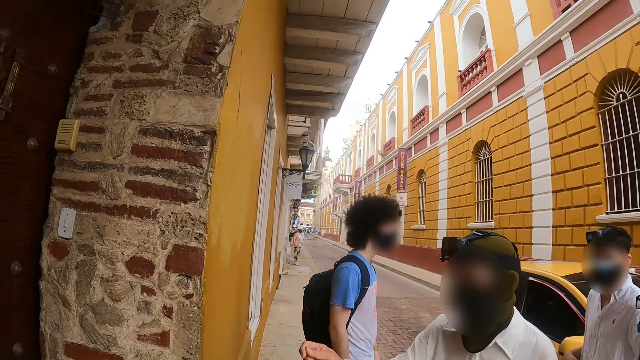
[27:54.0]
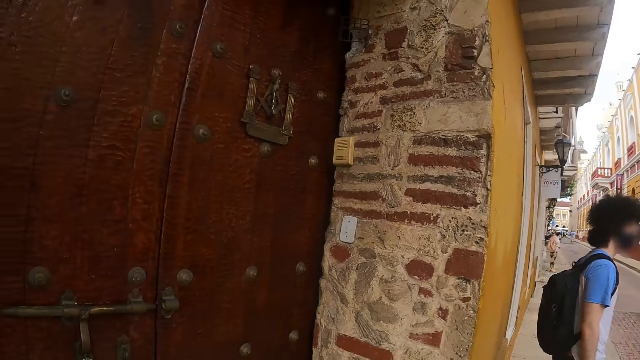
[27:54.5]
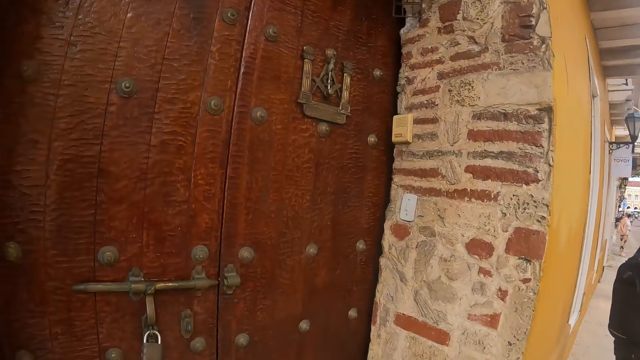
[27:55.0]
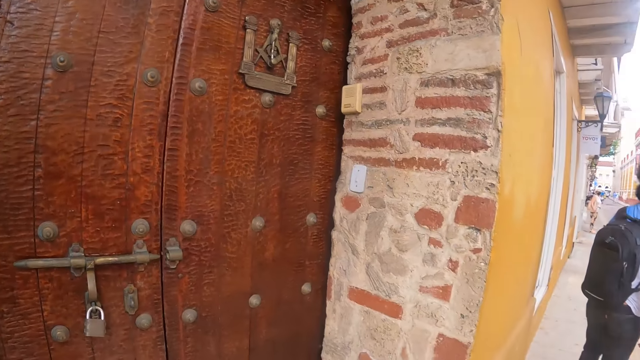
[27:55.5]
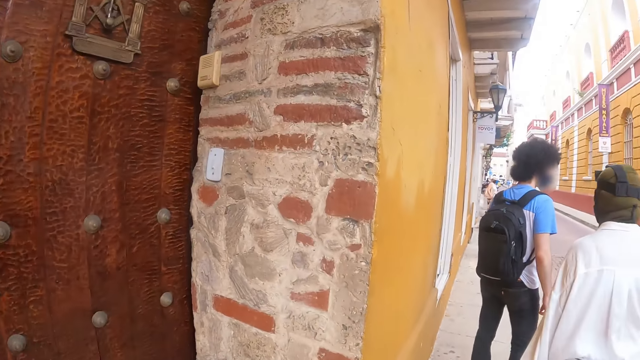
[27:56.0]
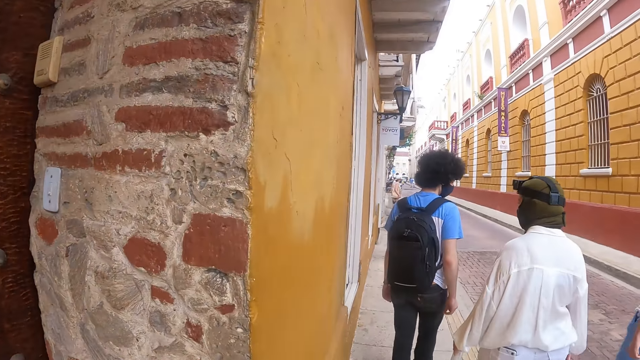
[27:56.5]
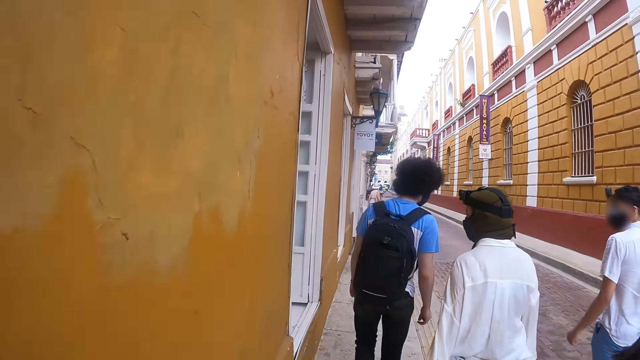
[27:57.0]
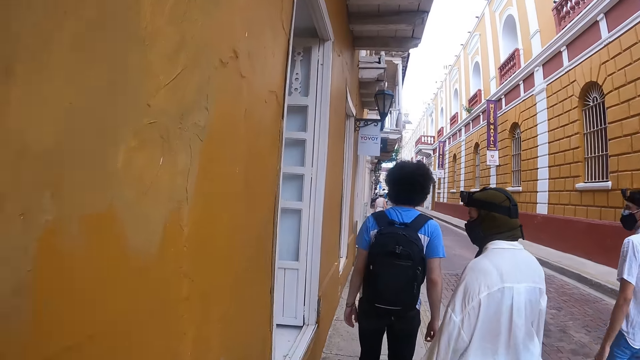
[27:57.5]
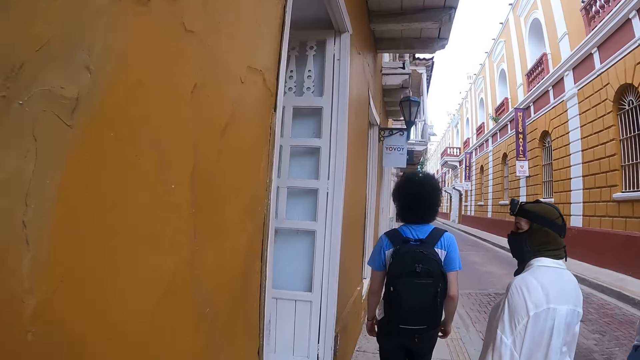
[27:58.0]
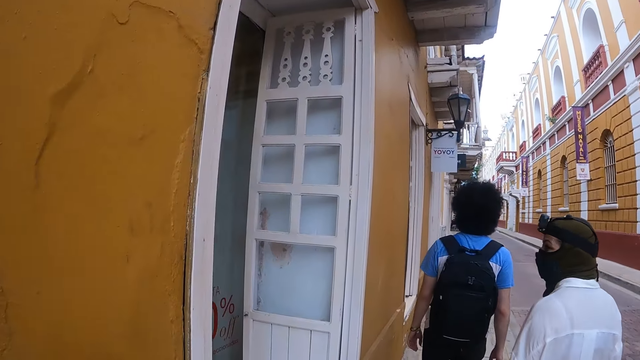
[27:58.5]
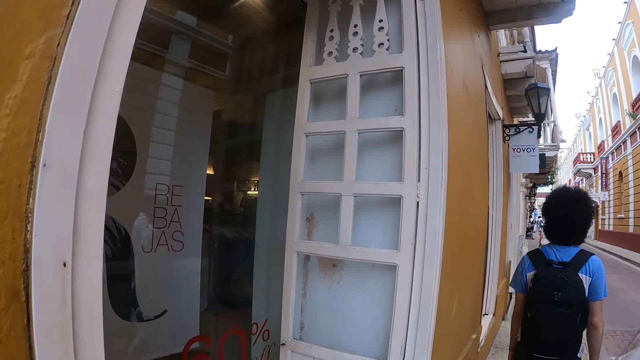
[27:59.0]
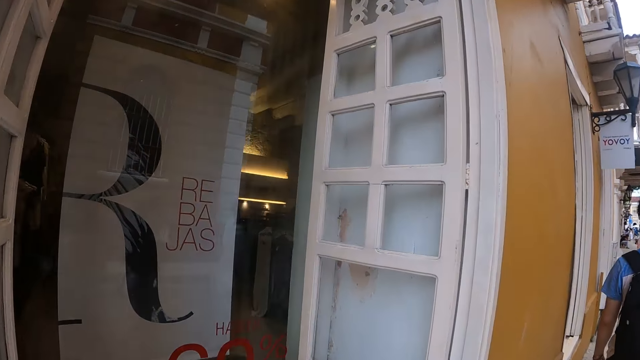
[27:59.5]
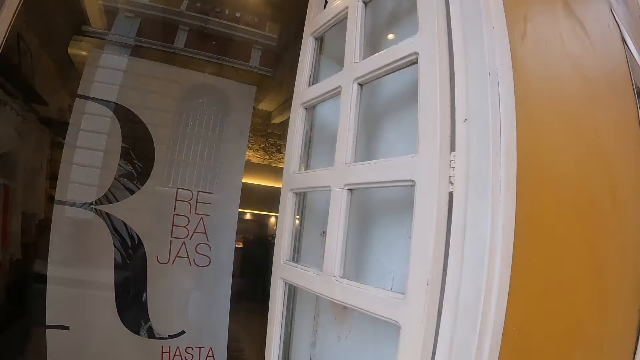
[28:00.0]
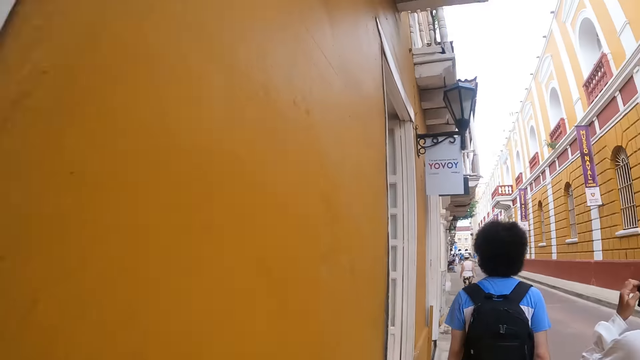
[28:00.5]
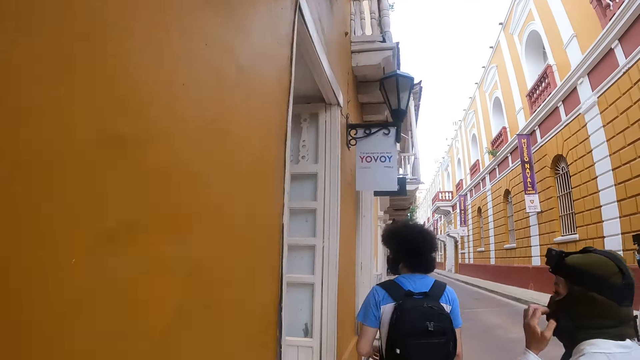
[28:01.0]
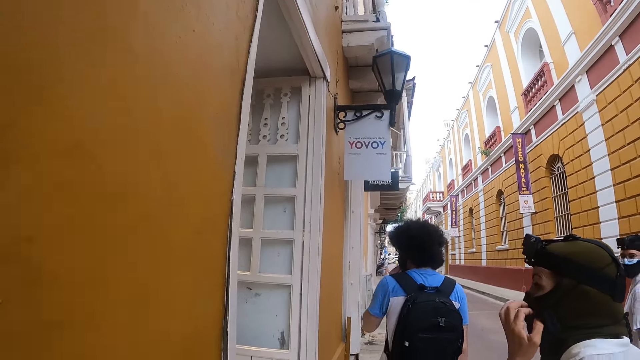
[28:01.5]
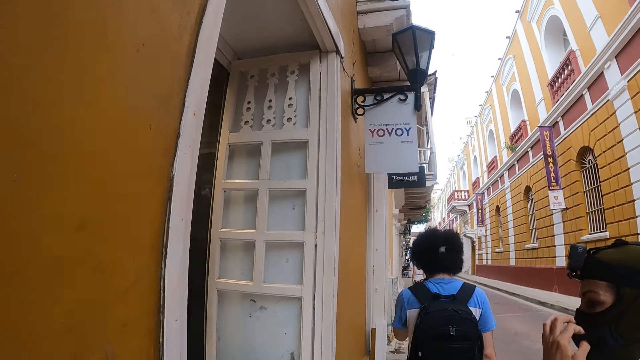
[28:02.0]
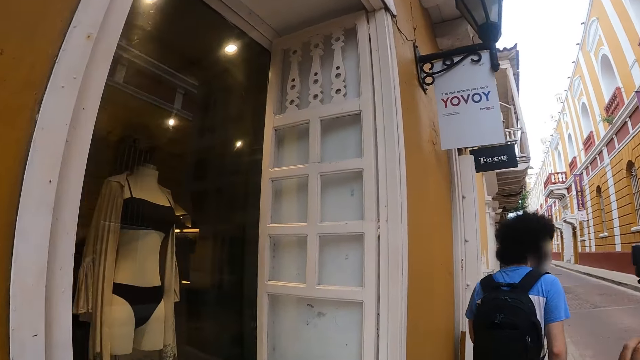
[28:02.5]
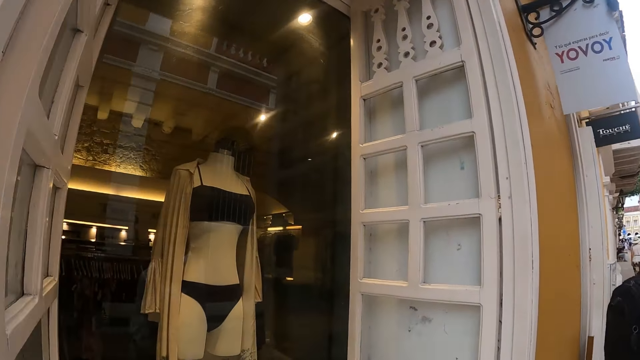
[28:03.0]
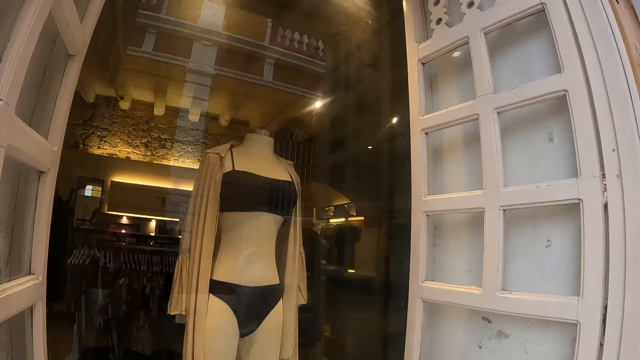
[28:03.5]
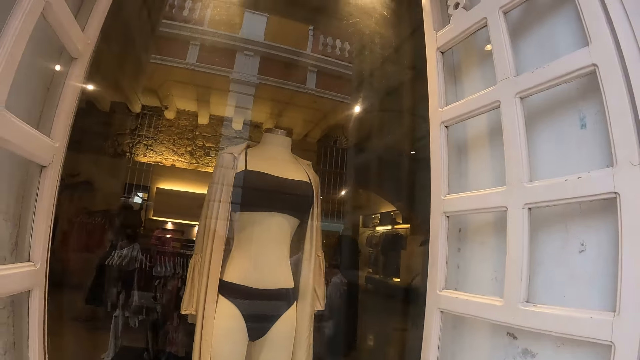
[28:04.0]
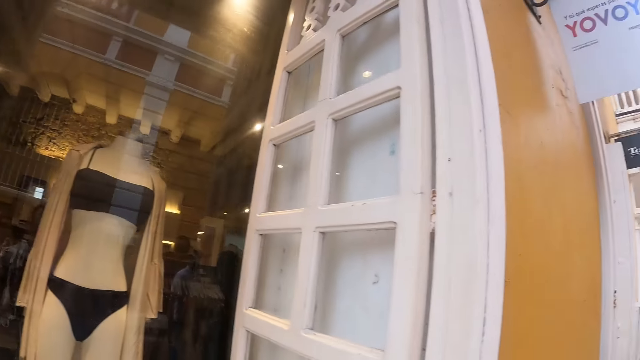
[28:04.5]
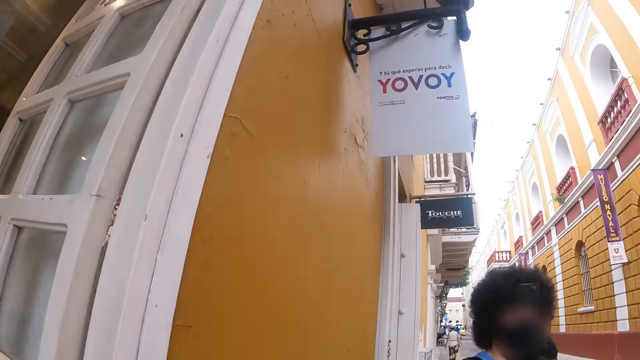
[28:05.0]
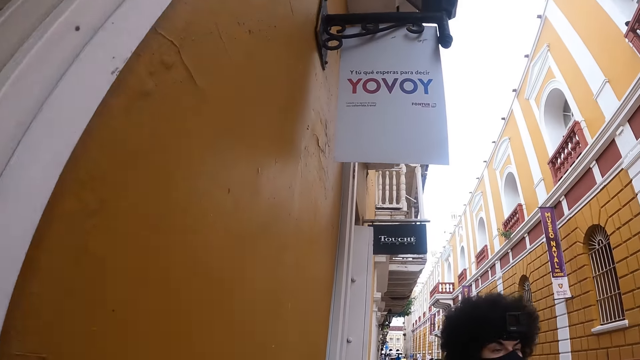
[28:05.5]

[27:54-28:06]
A man walks around. A person walks around. Another man walks around. The camera wearer walks around. The person touches the facemask.

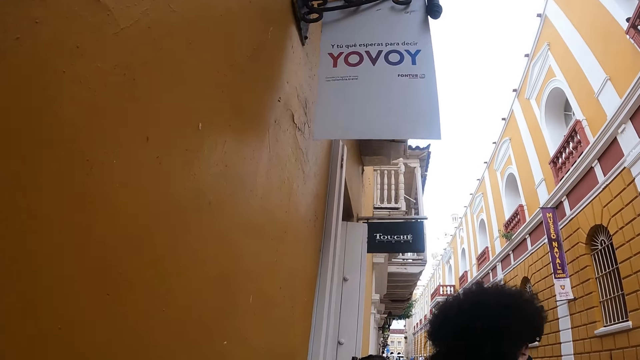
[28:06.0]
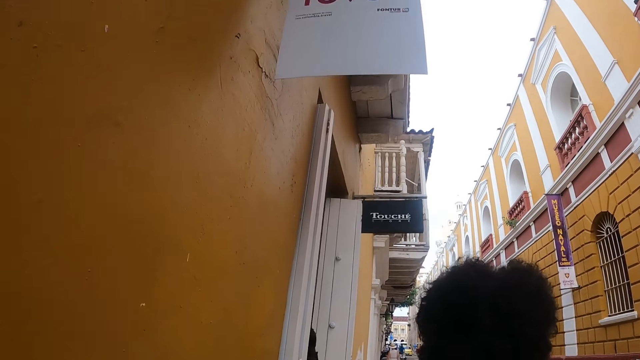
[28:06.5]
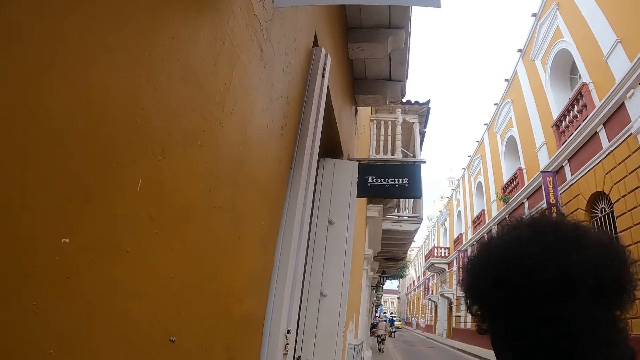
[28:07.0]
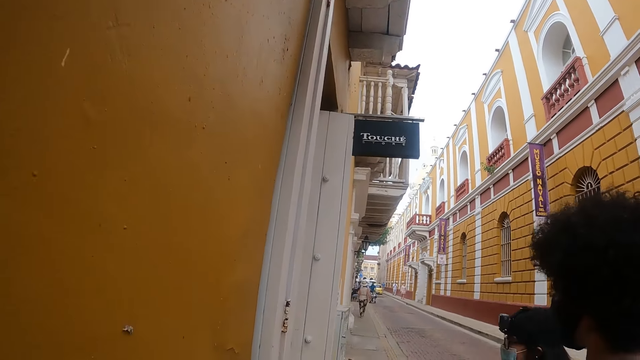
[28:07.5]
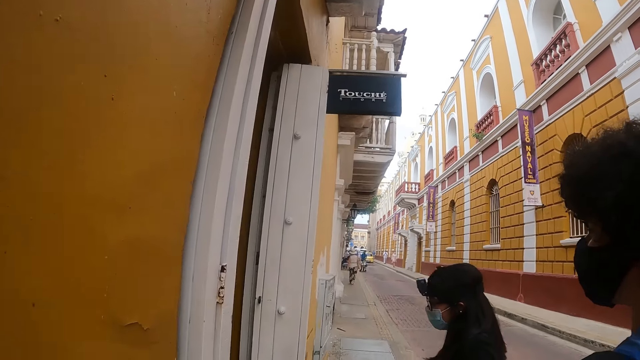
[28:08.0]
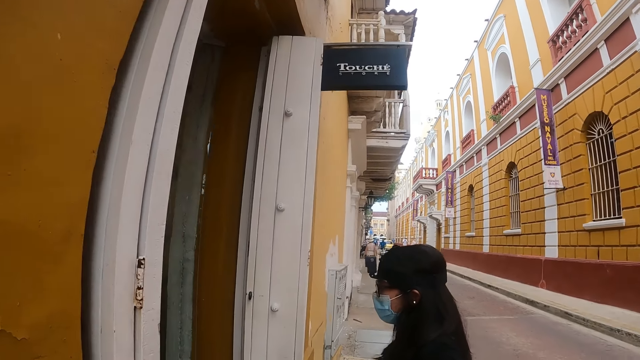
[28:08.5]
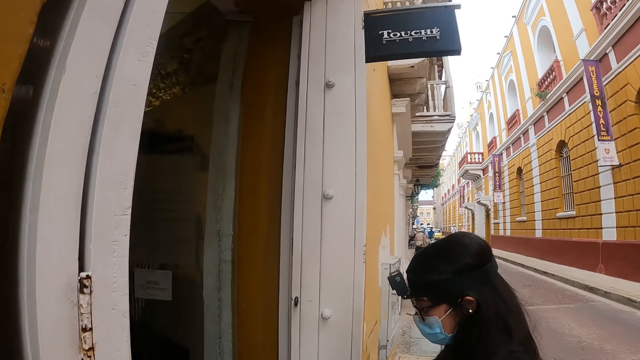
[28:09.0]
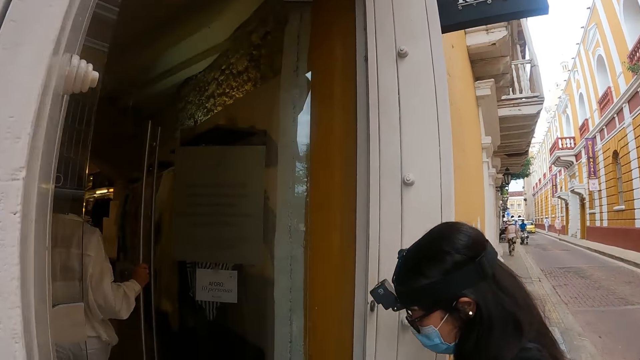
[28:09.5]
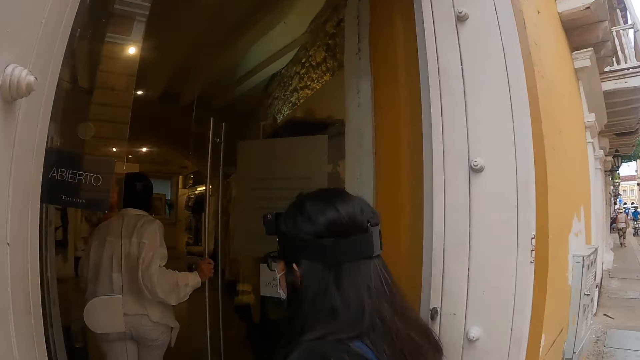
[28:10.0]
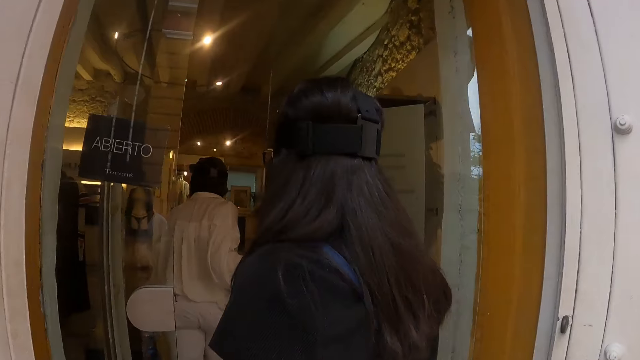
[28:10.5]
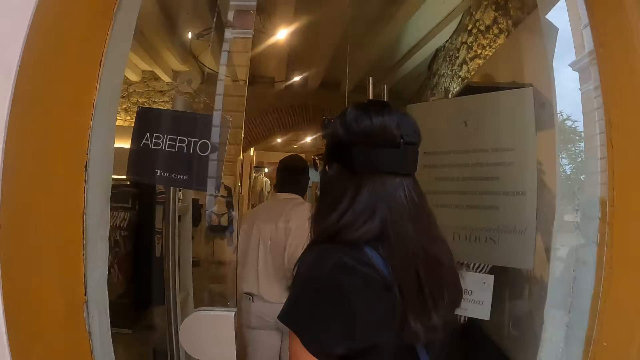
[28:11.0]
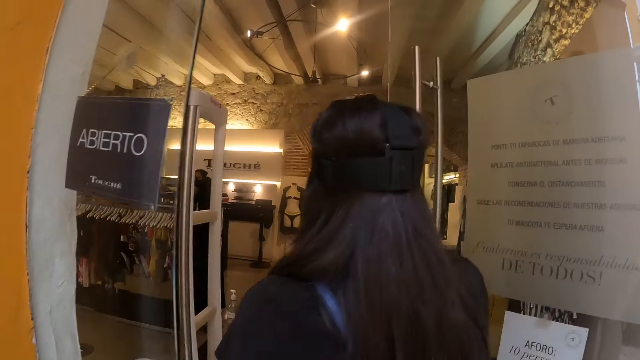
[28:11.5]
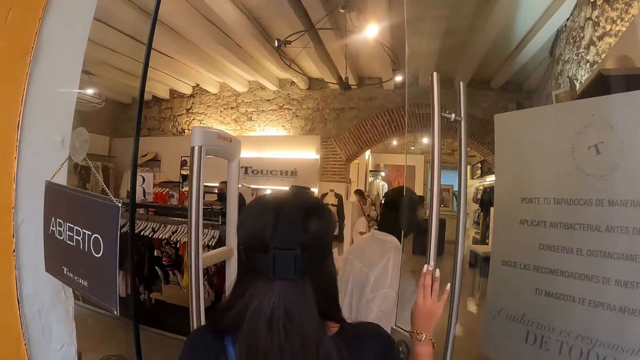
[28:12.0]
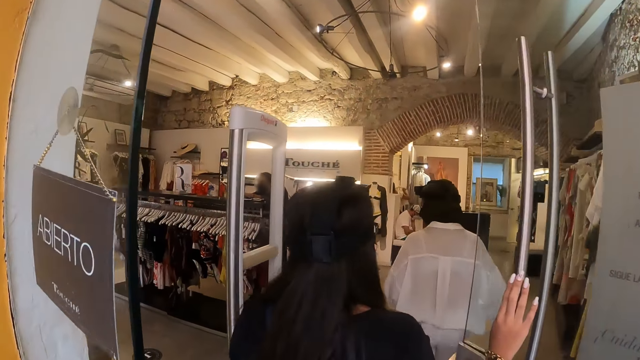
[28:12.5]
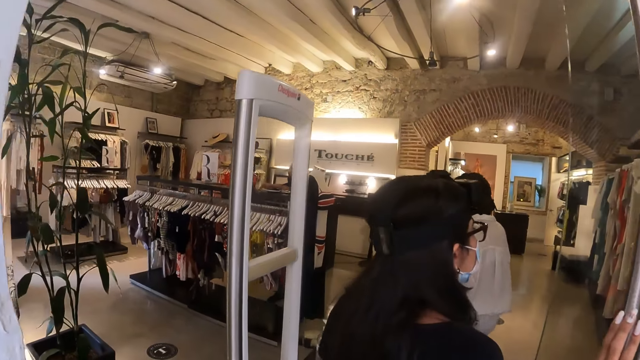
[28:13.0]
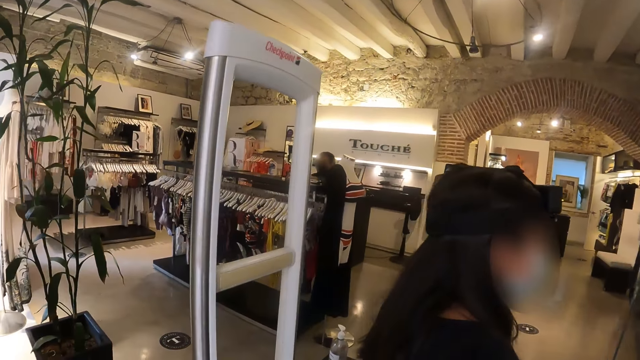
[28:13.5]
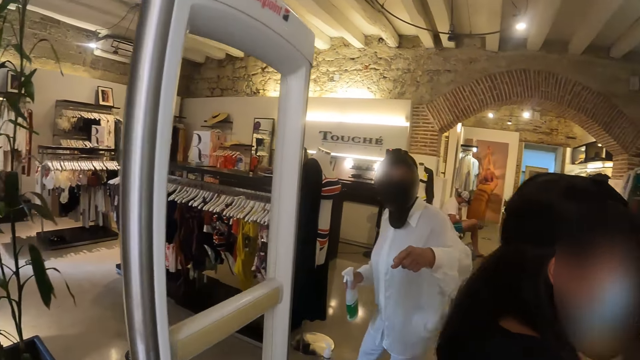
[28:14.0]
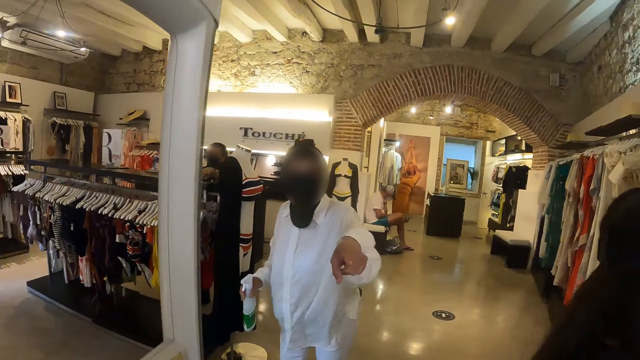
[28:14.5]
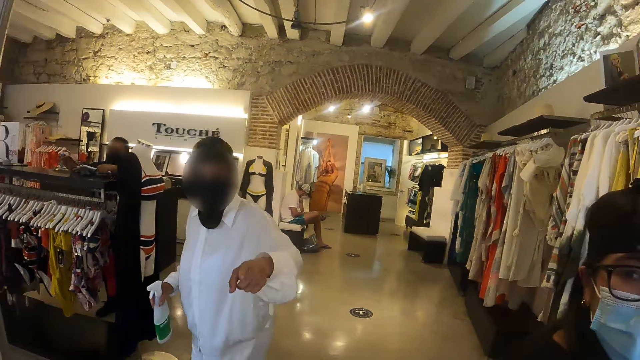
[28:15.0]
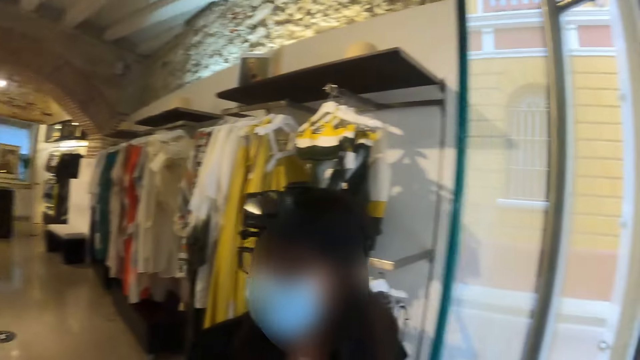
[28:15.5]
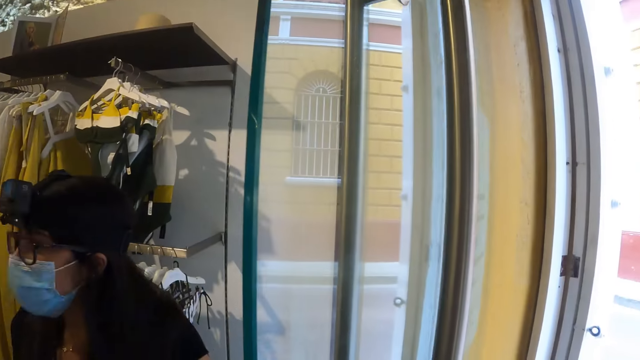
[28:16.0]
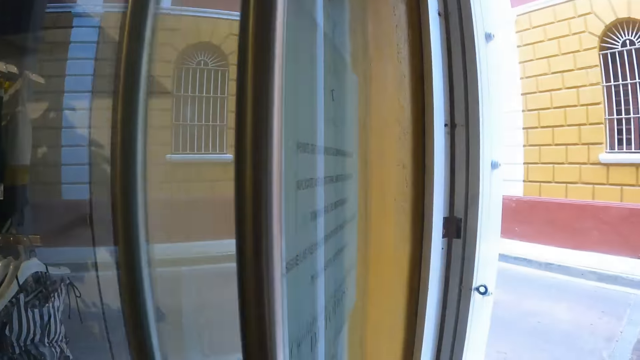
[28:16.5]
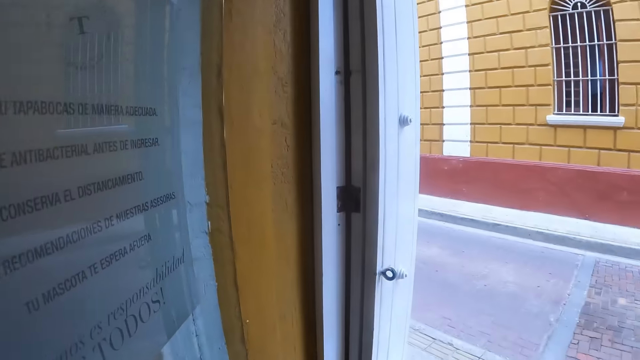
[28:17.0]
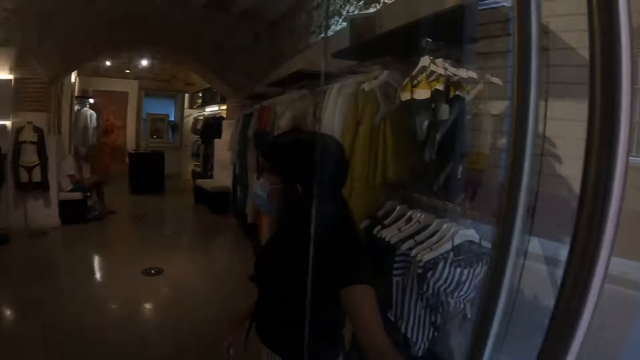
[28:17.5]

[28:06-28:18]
A person walks into the clothes store. The camera wearer holds a door. Another person points. The camera wearer looks around.
